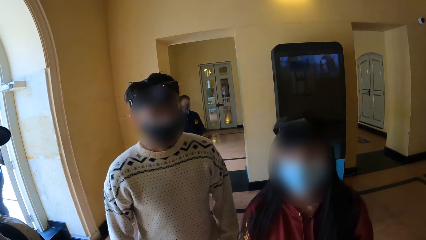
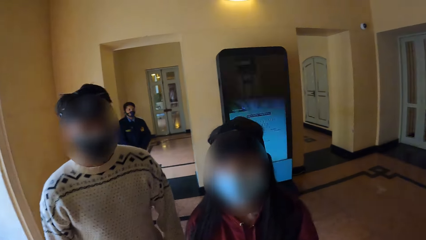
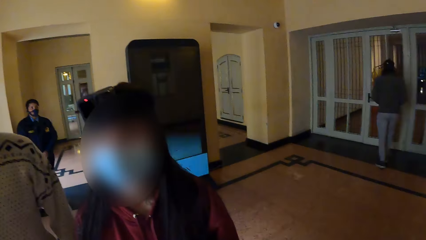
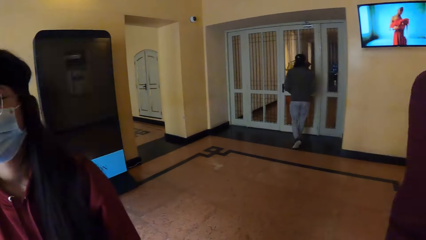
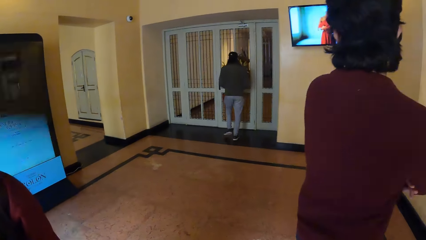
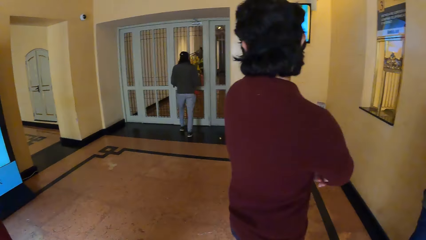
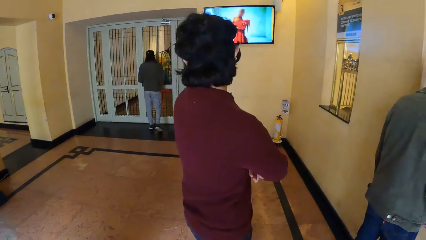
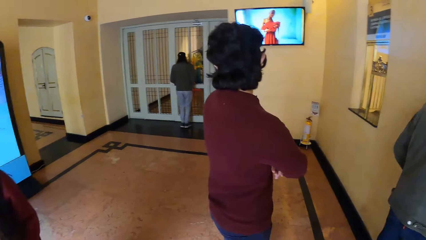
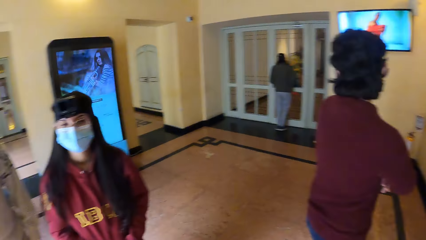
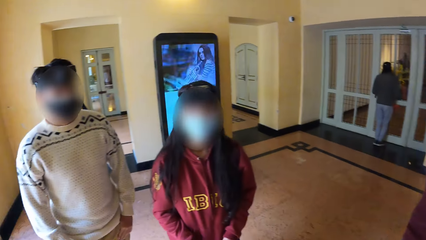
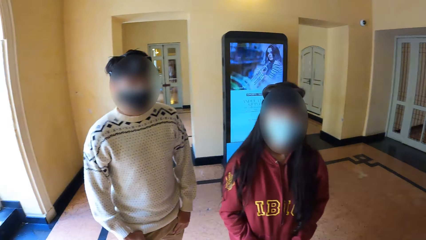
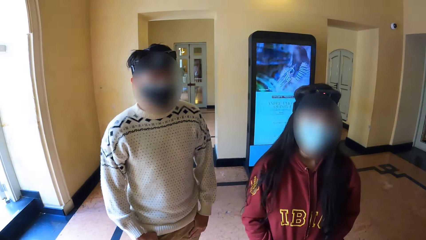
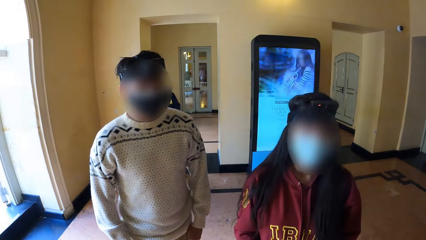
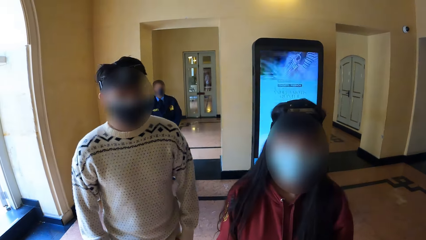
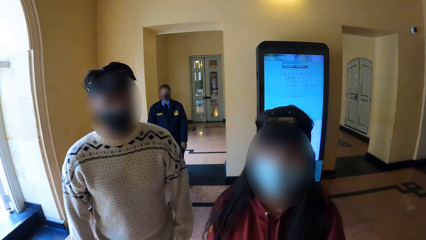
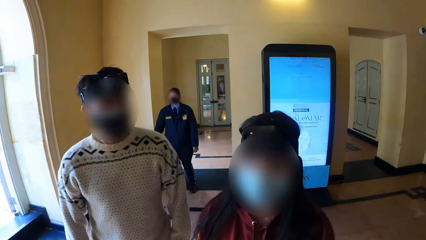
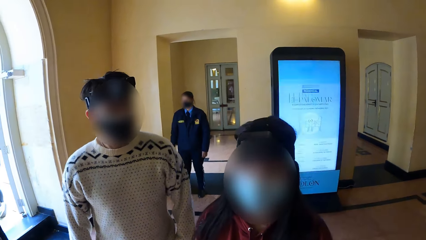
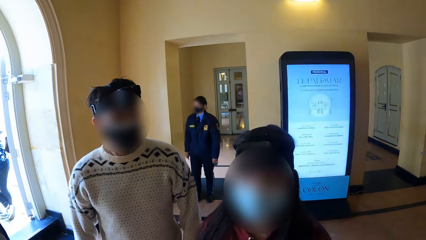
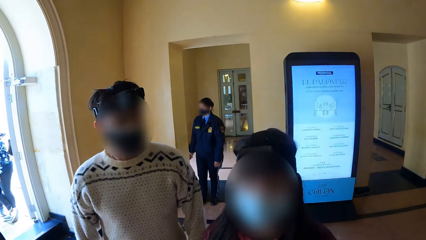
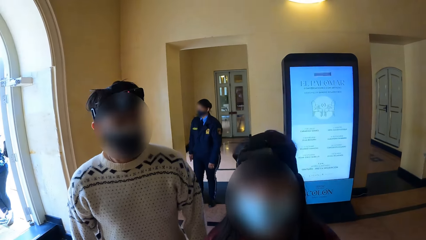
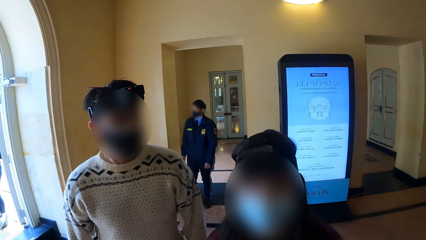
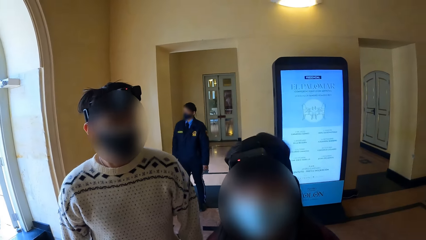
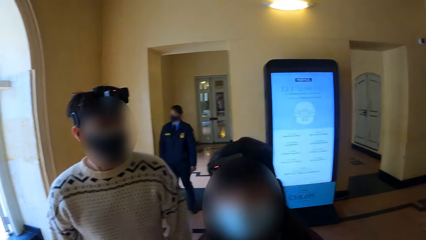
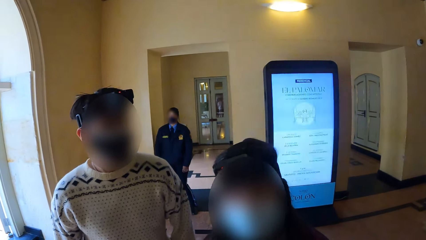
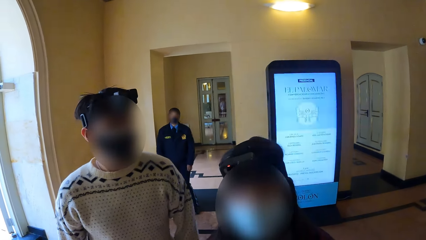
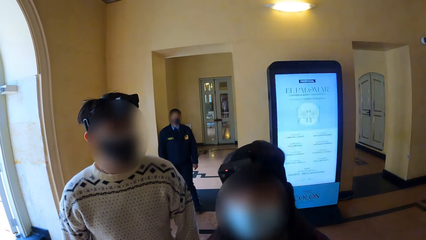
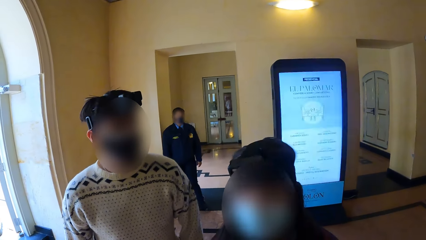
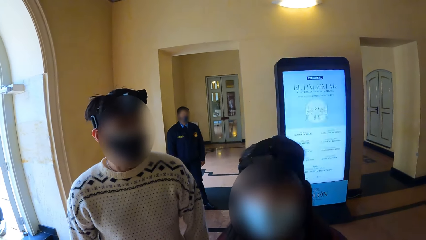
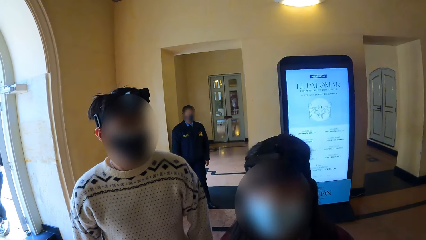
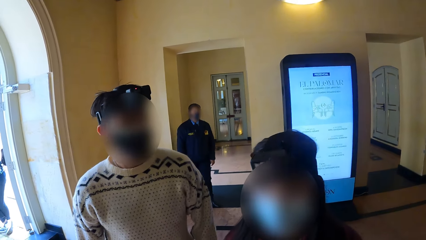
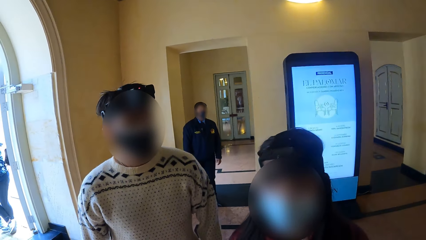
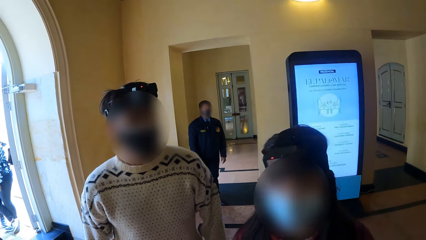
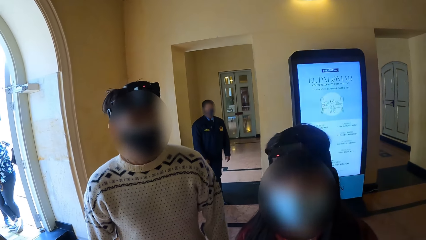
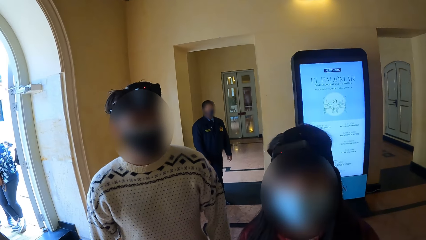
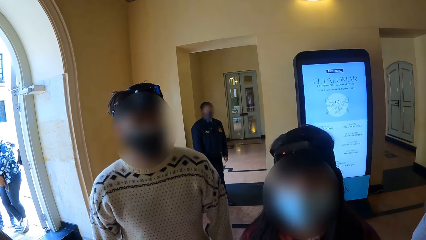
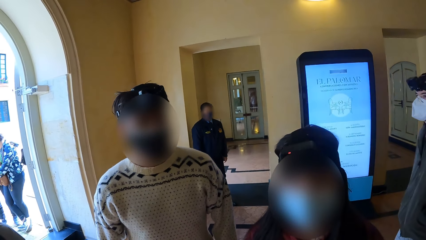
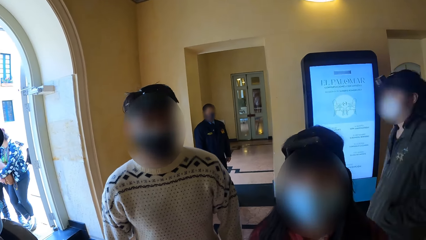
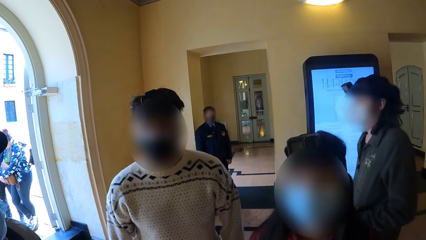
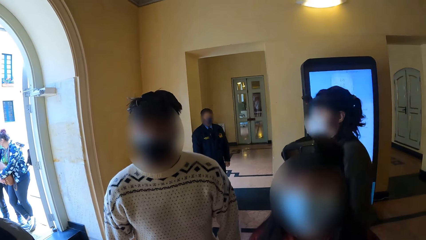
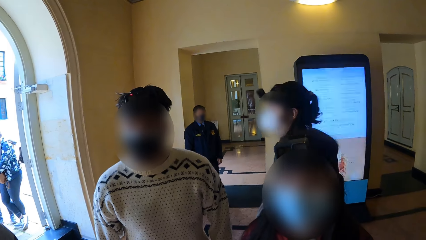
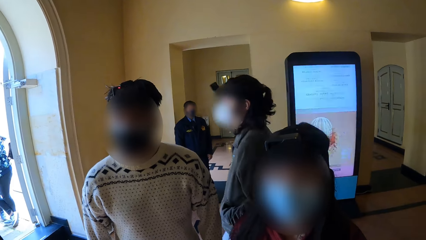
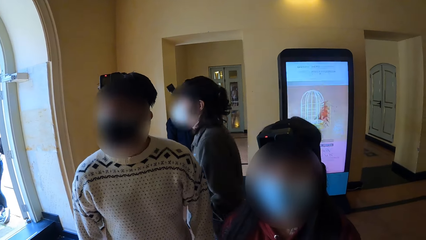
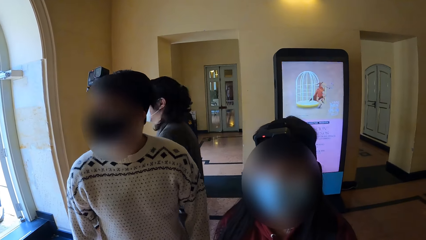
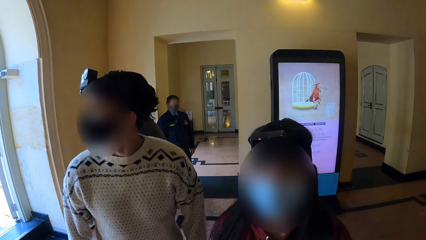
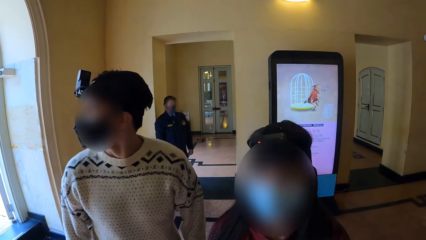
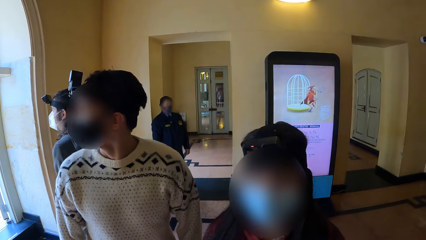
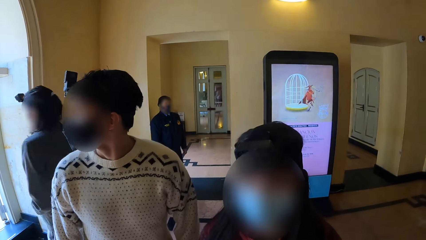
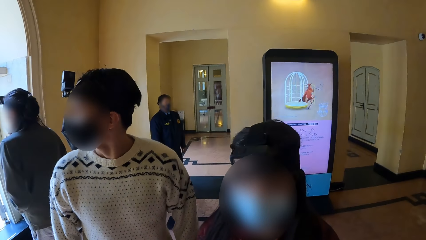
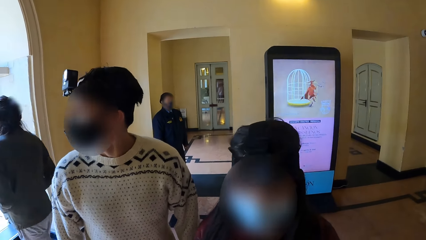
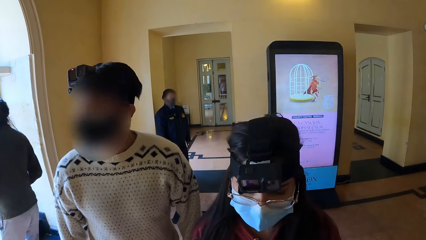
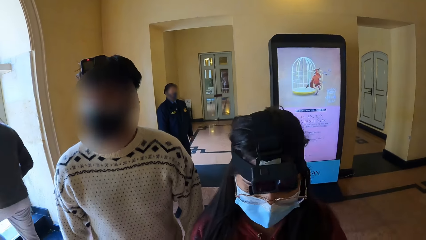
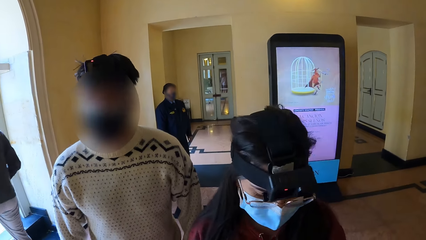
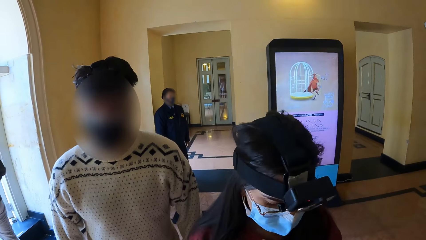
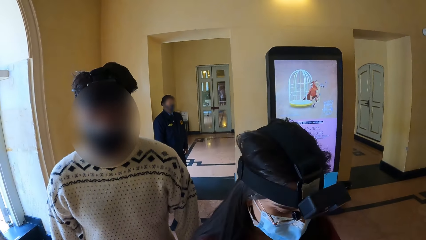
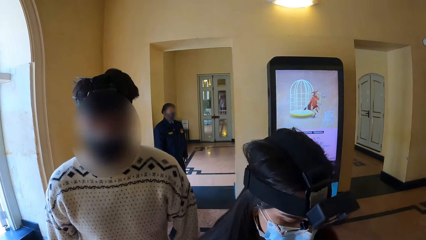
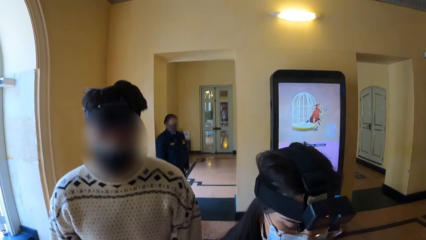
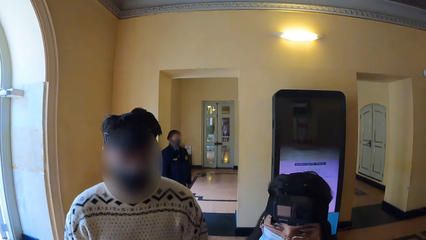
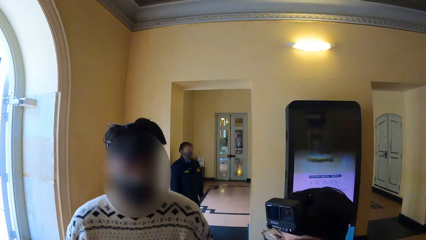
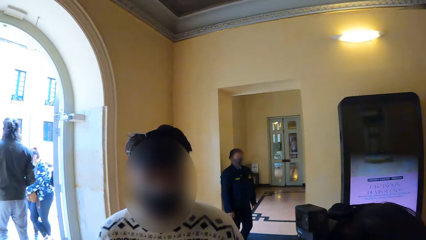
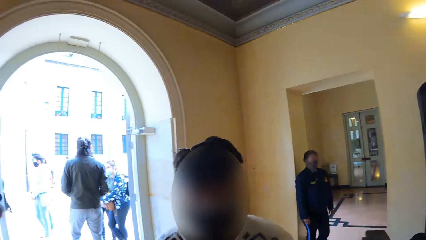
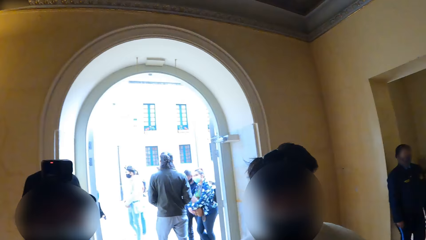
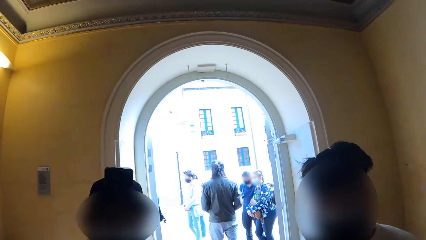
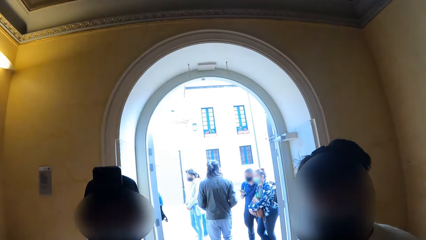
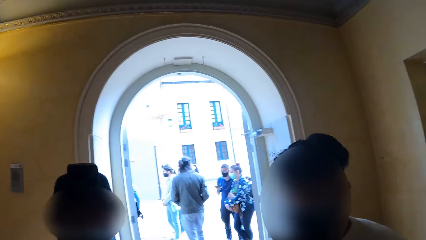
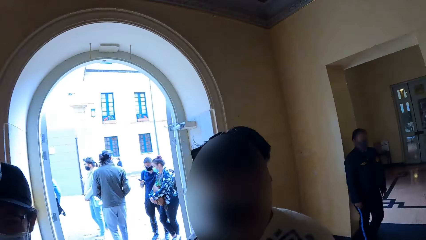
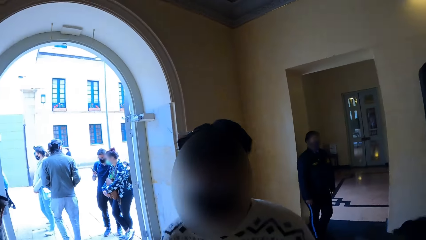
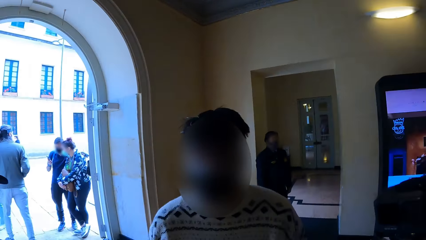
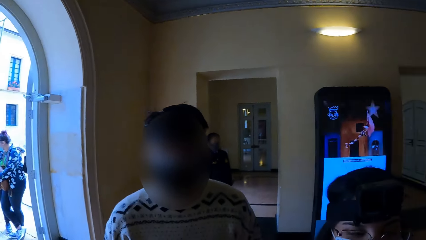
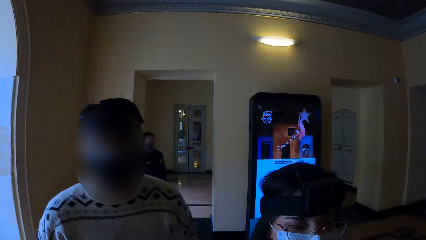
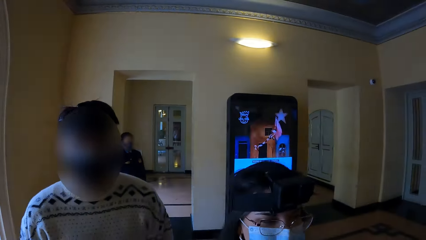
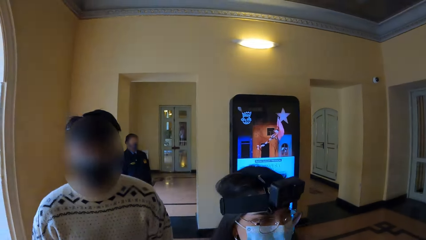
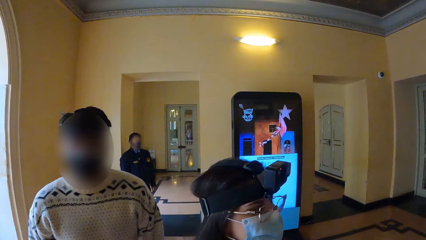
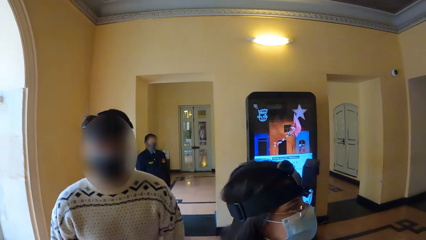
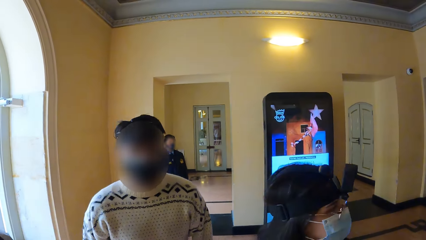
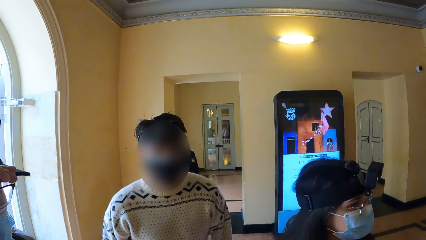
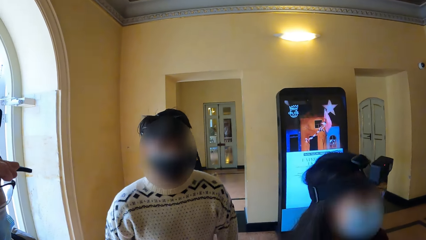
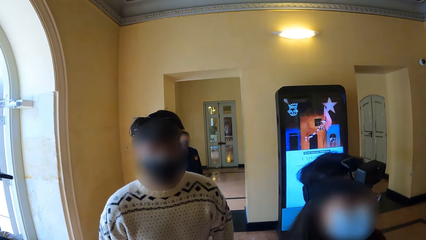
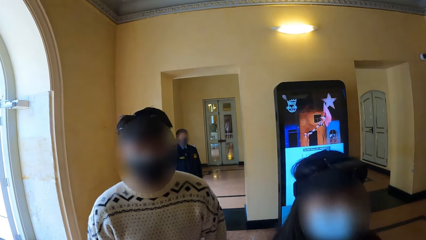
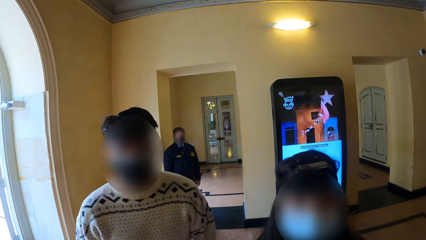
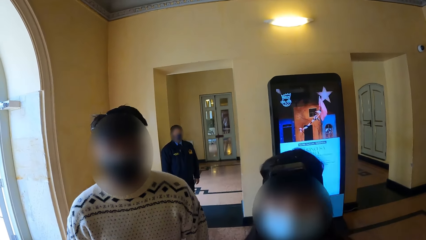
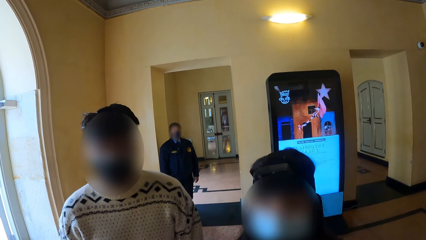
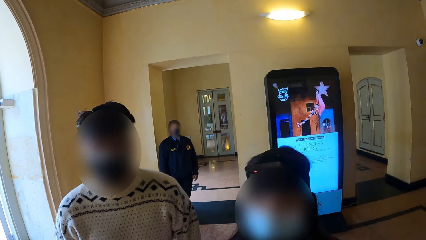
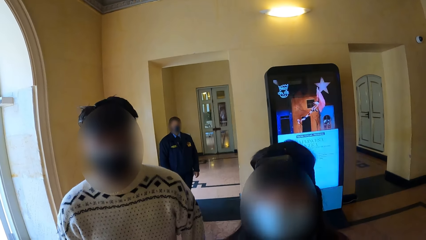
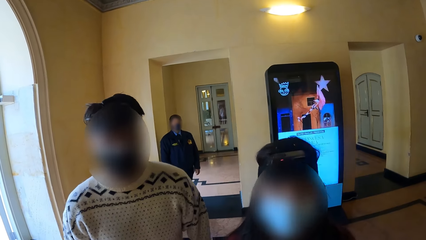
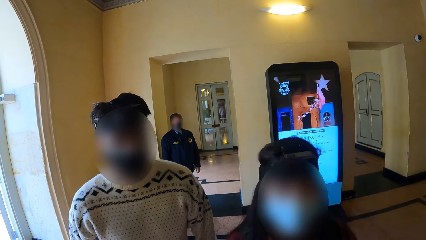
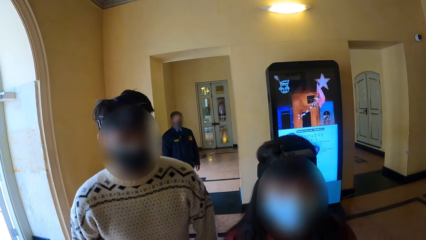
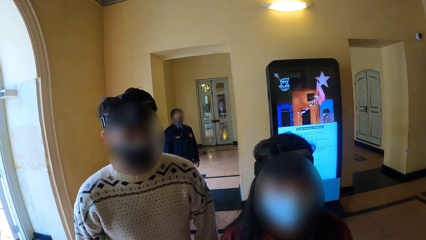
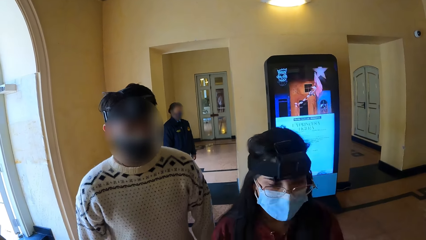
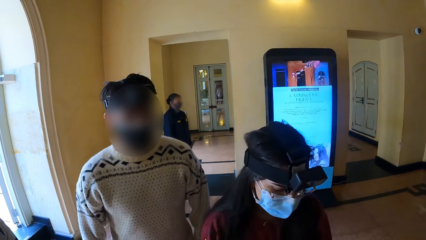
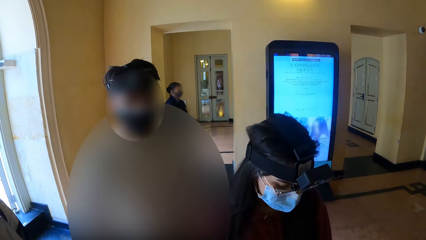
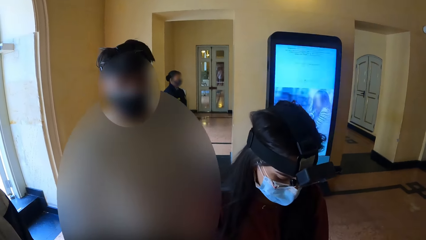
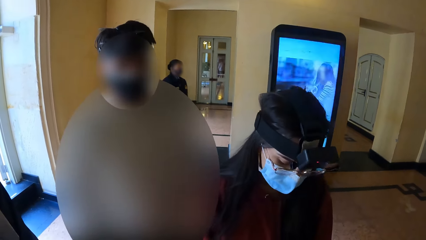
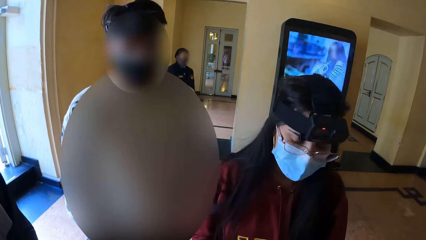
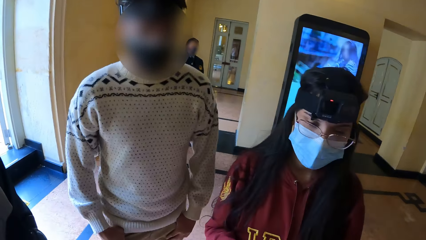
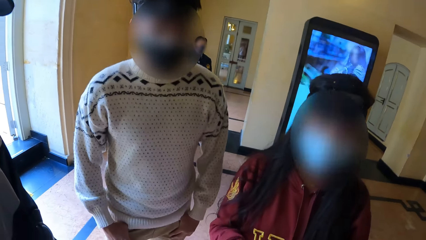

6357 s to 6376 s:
The camera wearer moves around the reception. A woman walks past the camera wearer.
